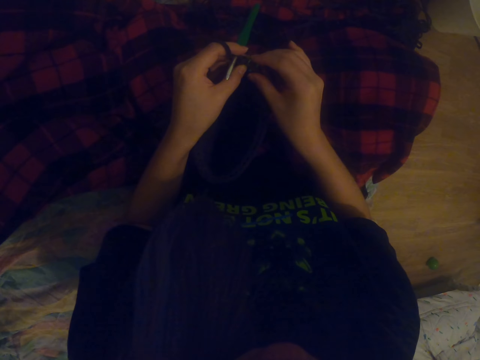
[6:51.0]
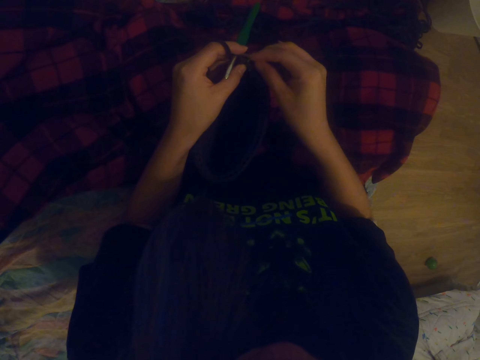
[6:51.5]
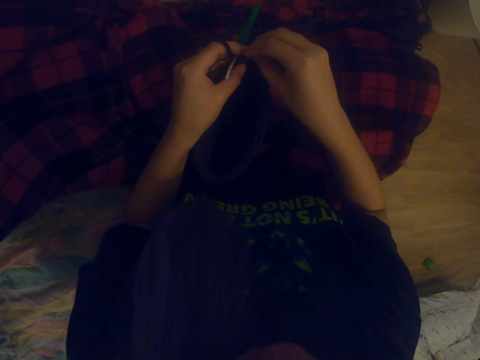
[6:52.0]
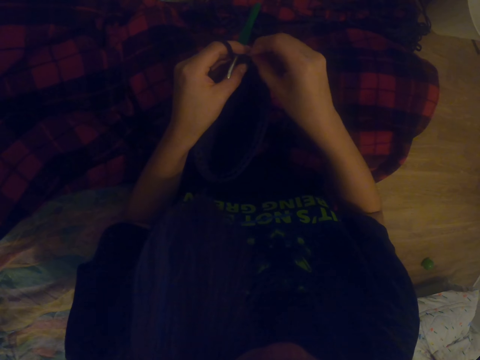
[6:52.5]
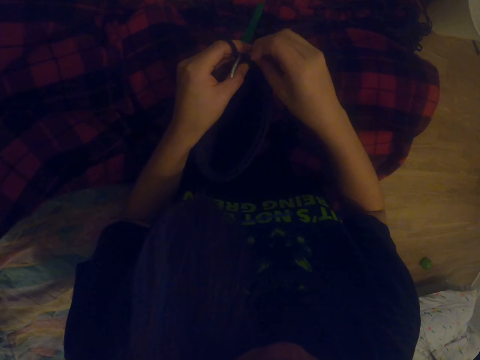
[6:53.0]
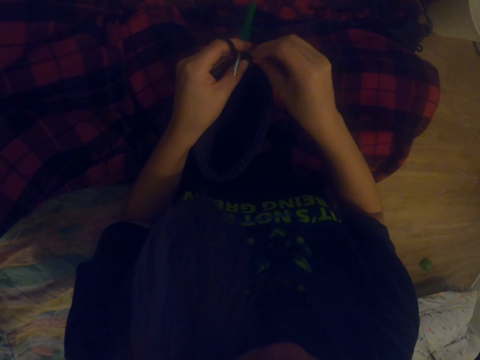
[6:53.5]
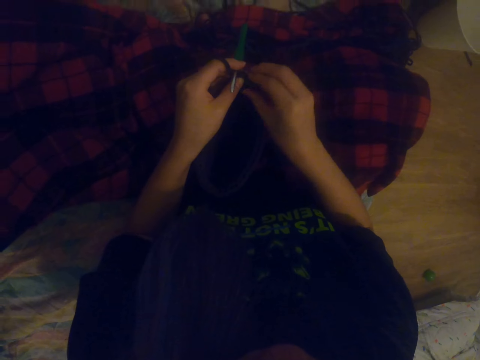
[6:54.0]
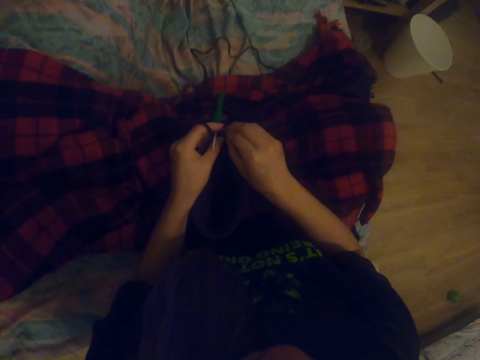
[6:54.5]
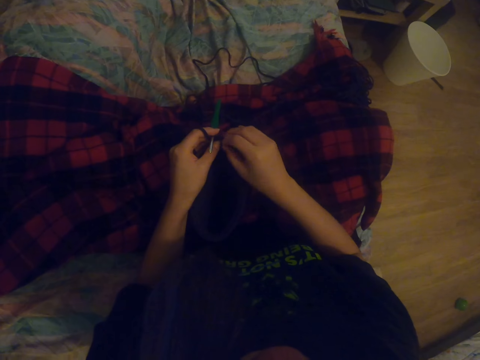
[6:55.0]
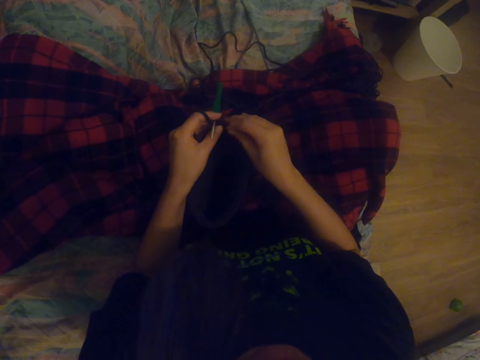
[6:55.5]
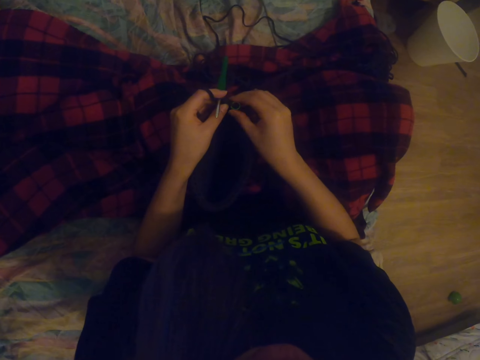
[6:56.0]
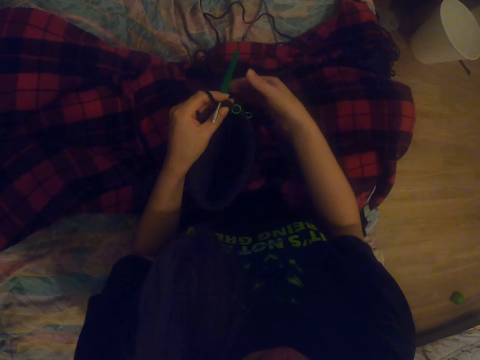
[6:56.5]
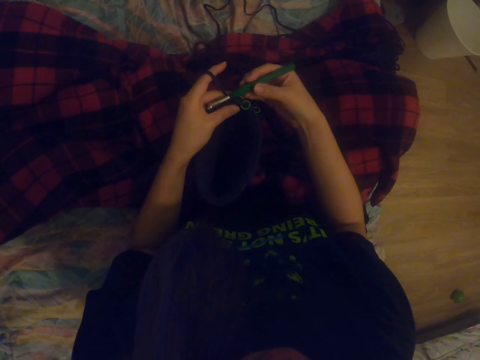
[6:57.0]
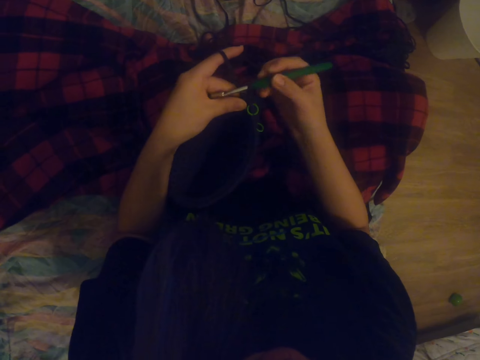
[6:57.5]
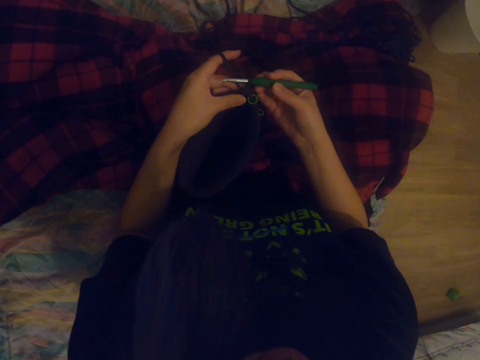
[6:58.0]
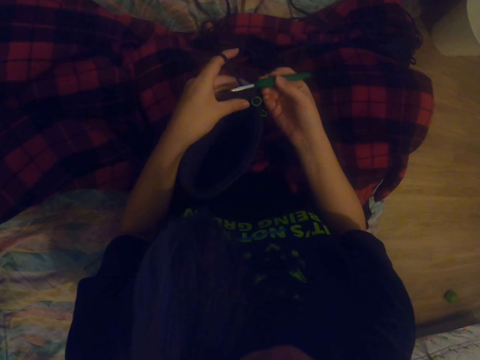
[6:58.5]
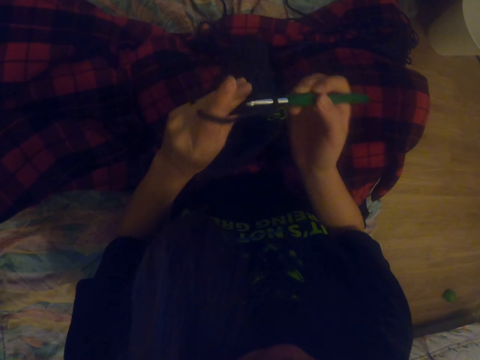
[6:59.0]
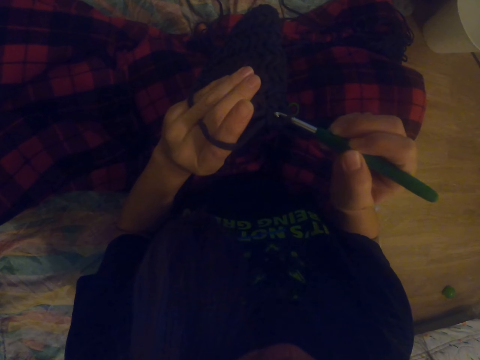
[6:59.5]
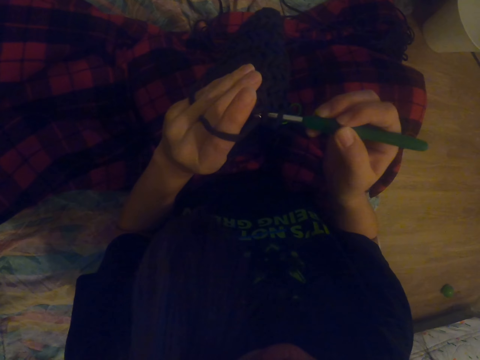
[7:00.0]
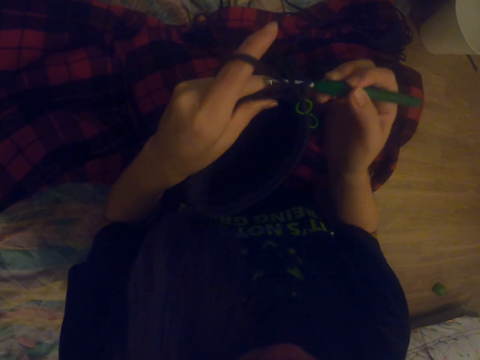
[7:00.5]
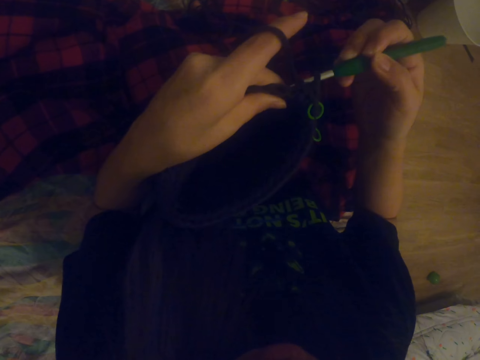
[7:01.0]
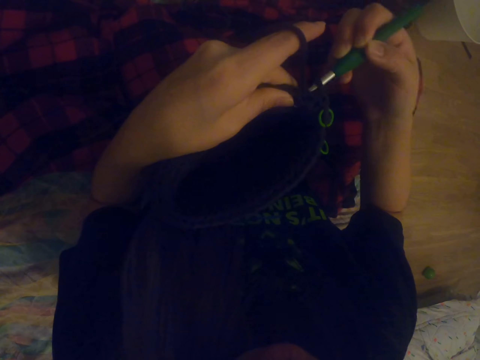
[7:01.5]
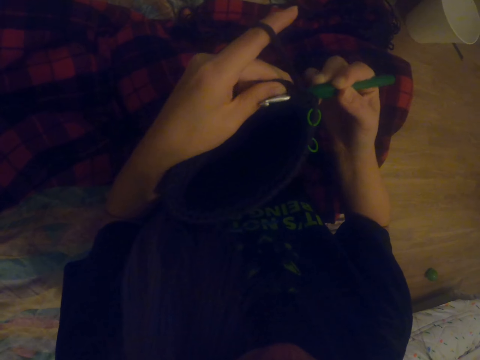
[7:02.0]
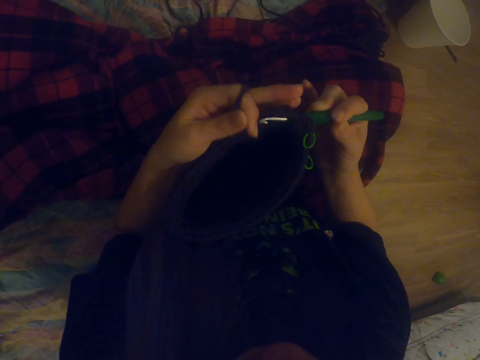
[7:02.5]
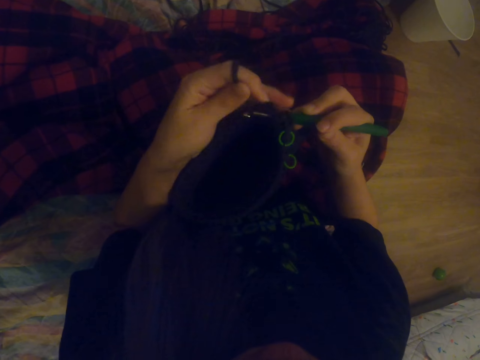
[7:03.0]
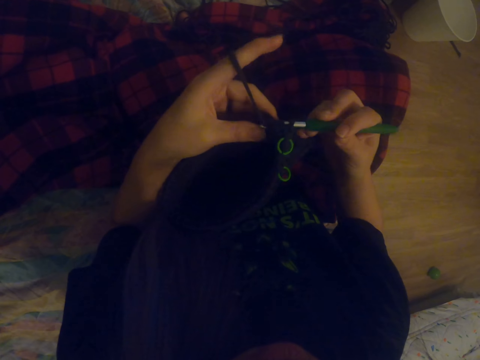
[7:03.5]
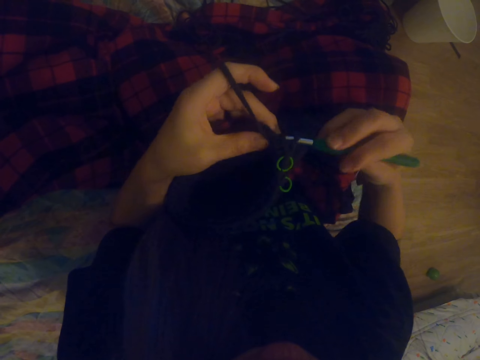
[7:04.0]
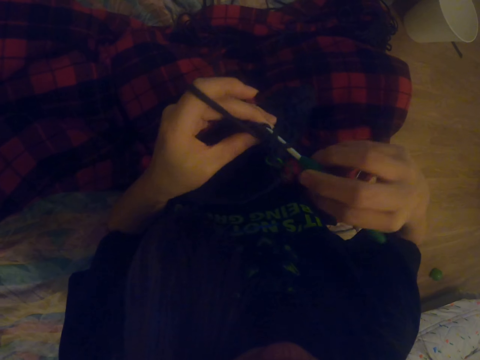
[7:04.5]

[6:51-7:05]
The camera wearer holds the crochet. They knit the fabric.

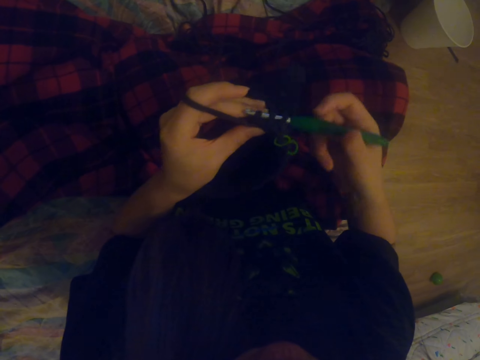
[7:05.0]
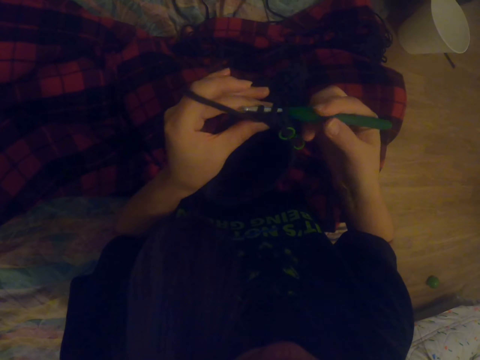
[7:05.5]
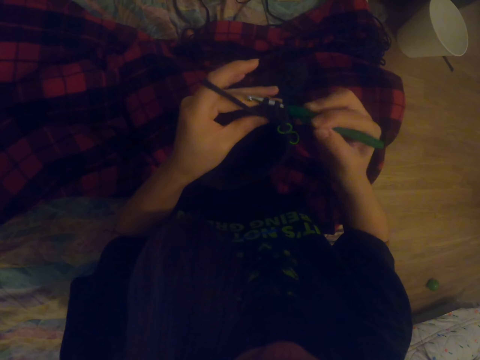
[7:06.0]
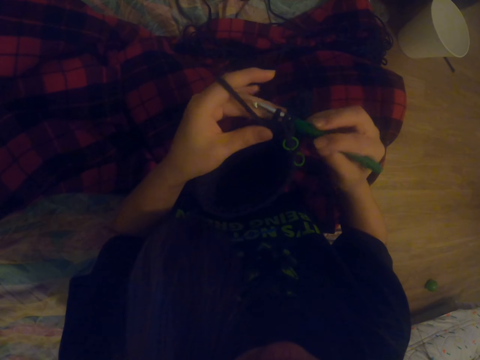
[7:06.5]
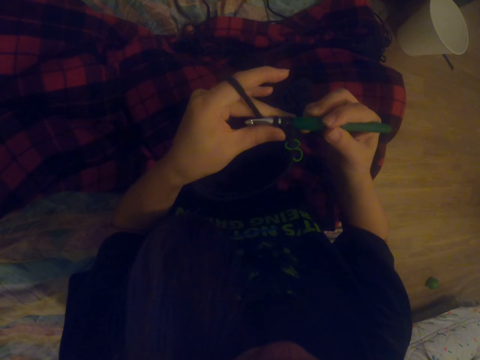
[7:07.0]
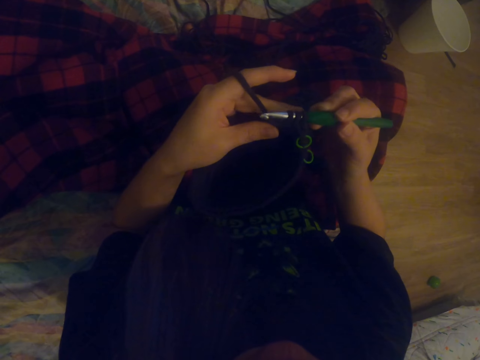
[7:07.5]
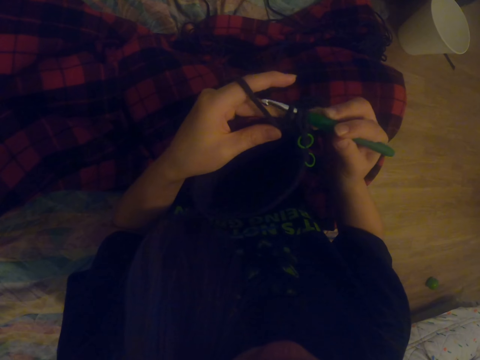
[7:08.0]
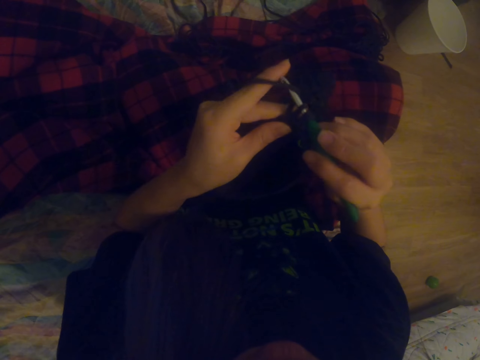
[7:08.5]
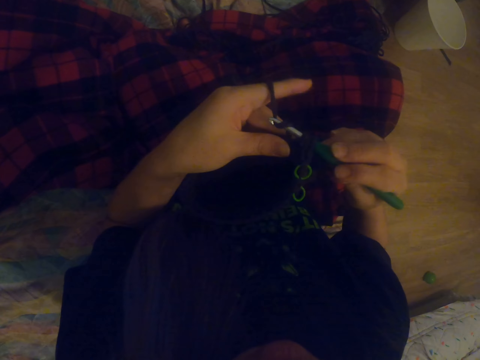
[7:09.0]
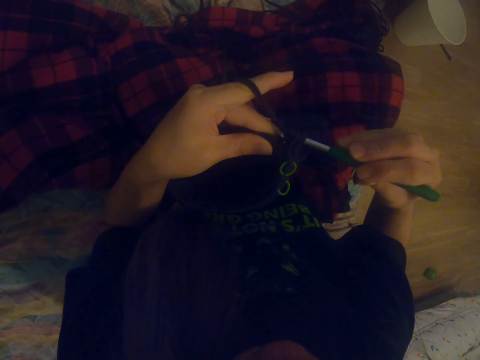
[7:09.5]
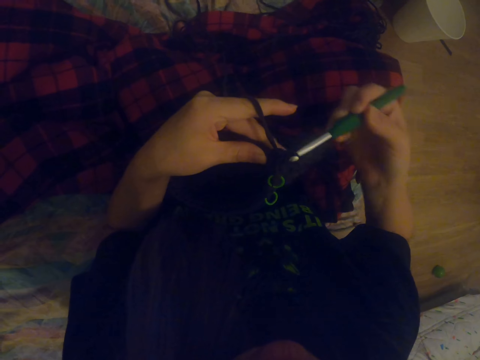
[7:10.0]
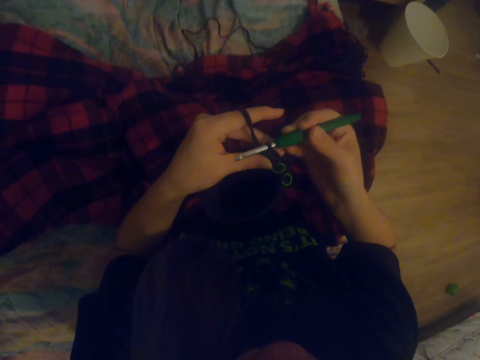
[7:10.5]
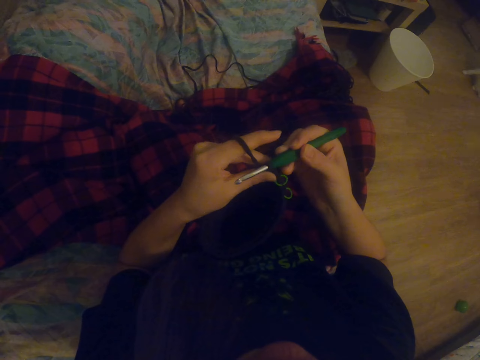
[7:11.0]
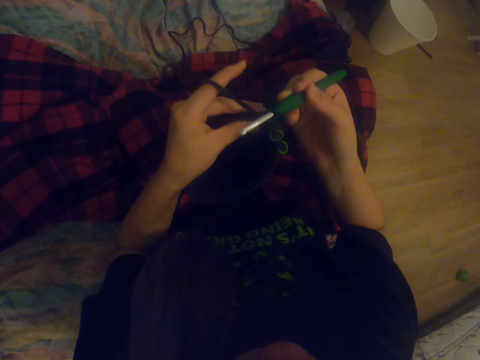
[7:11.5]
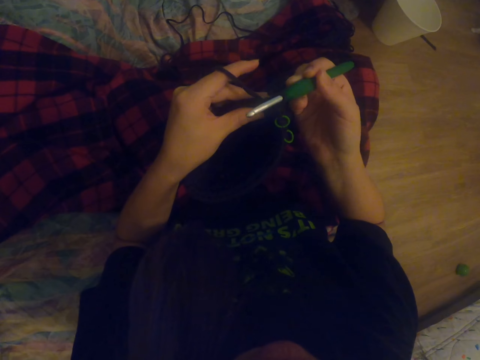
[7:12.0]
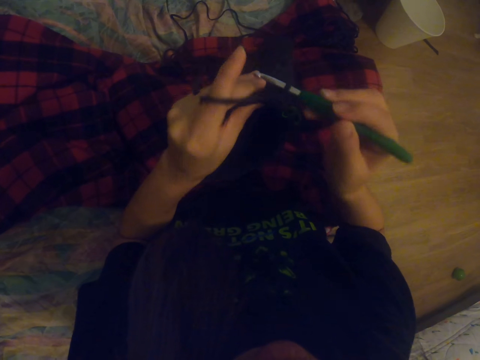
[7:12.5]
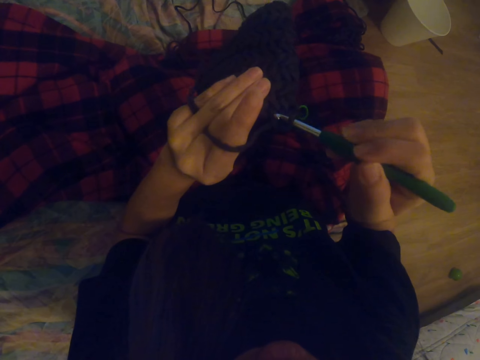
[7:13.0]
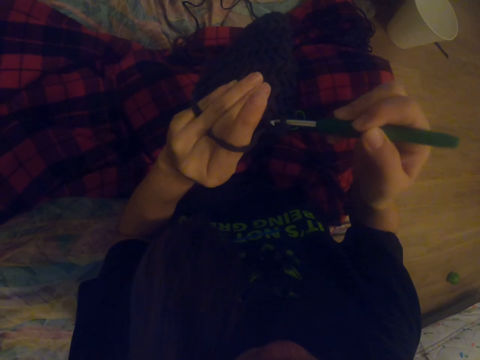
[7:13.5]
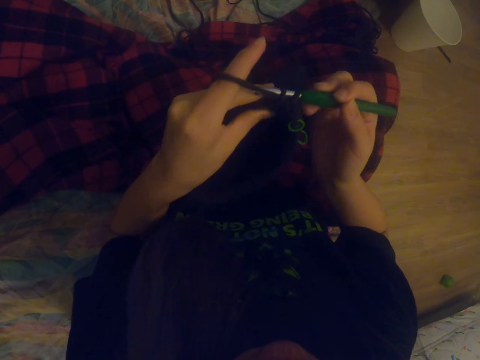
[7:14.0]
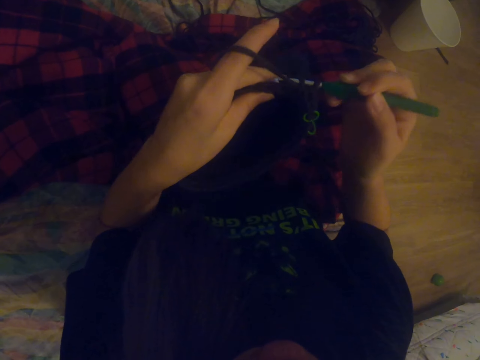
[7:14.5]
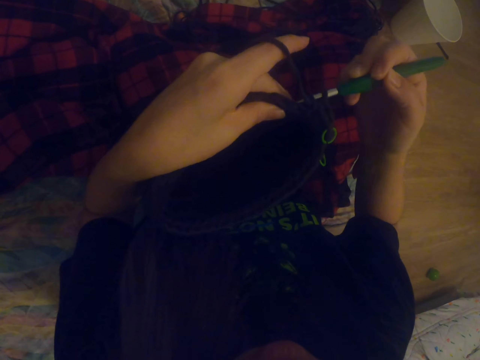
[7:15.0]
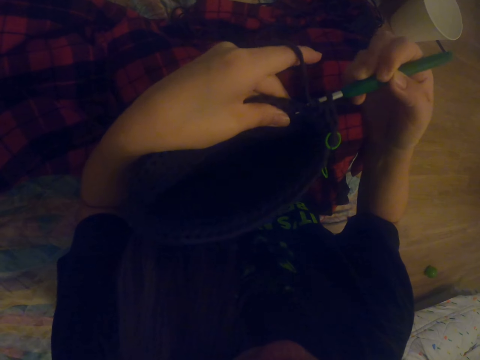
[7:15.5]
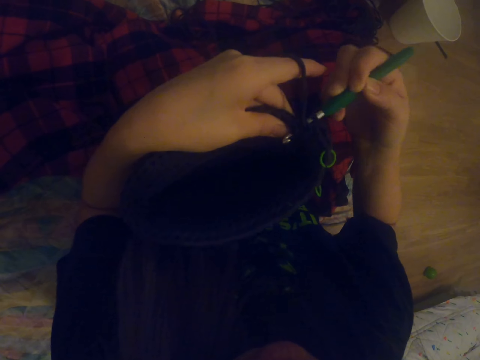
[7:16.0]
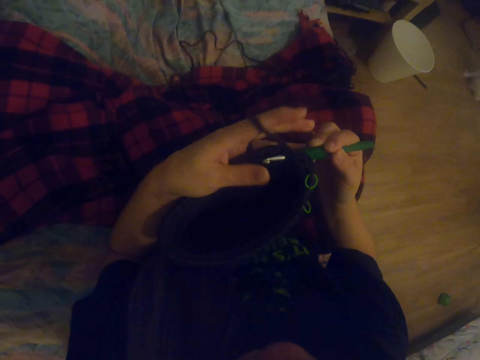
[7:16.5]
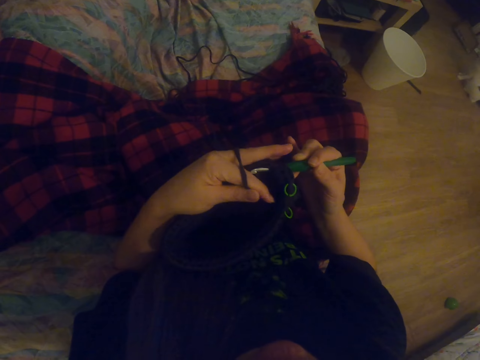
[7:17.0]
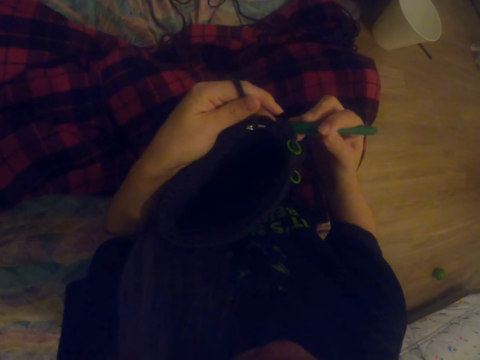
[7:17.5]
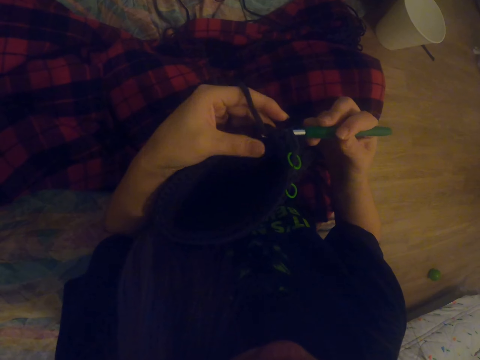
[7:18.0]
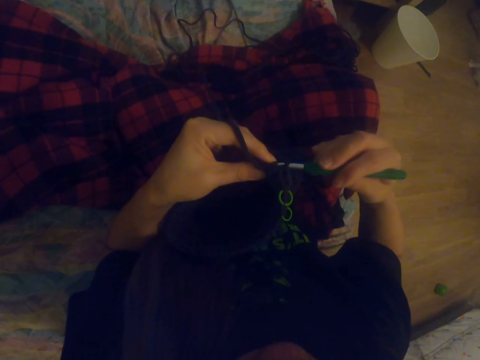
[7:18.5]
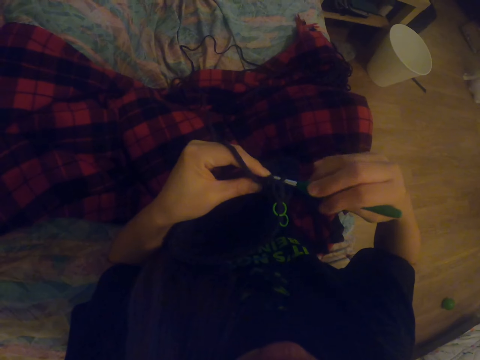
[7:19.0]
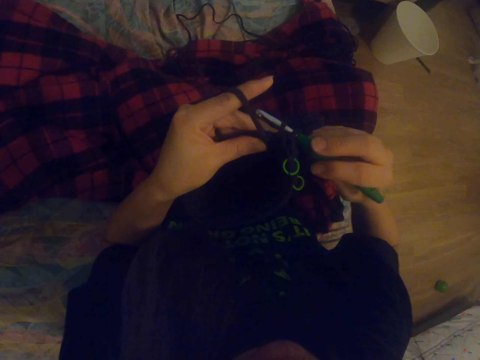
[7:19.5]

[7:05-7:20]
The camera wearer rolls the thread on the crochet. They knit the fabric. They move the crochet. They knit the fabric.
